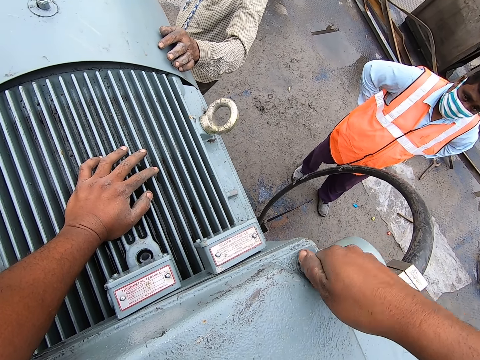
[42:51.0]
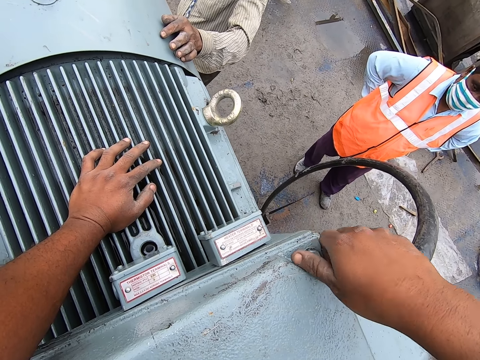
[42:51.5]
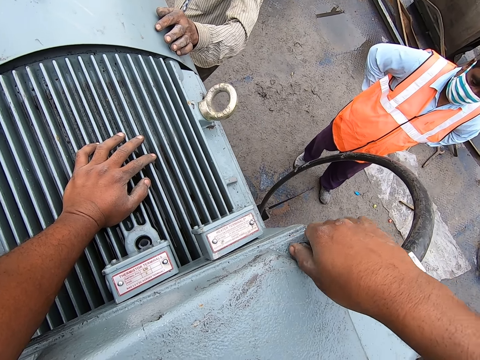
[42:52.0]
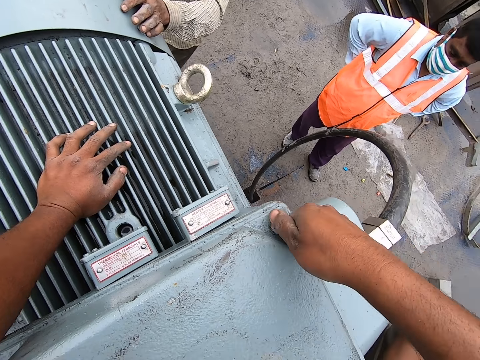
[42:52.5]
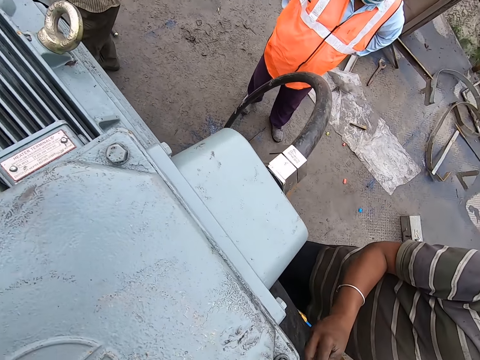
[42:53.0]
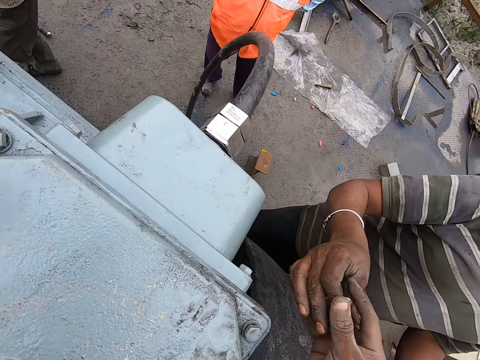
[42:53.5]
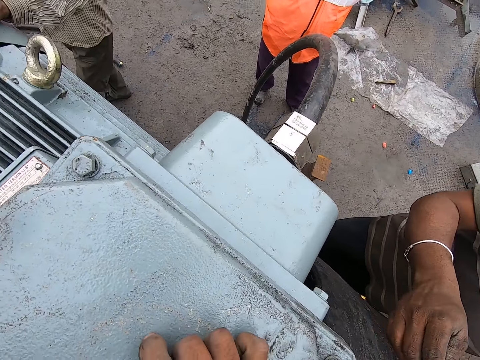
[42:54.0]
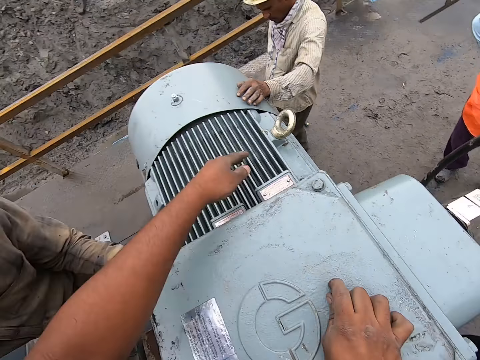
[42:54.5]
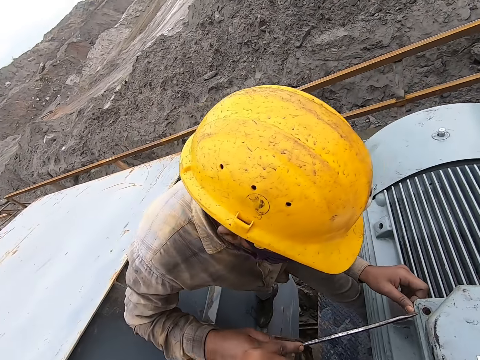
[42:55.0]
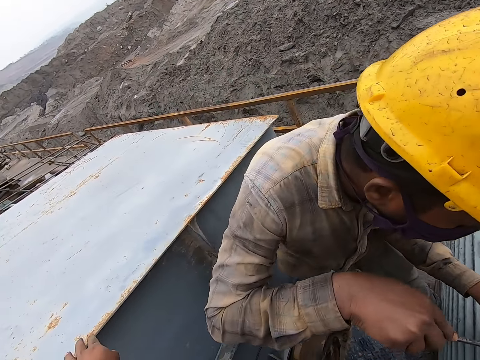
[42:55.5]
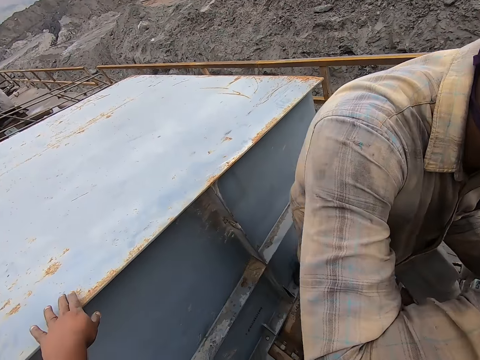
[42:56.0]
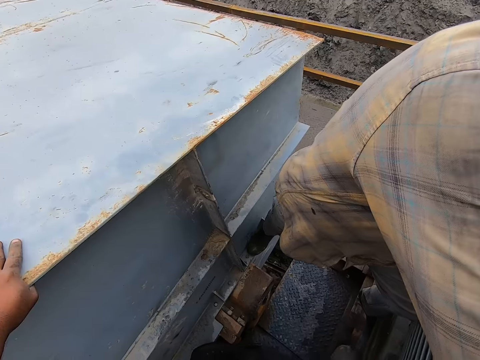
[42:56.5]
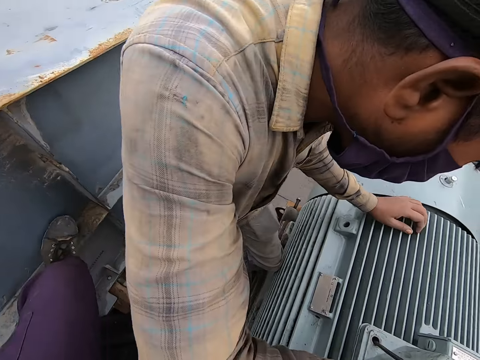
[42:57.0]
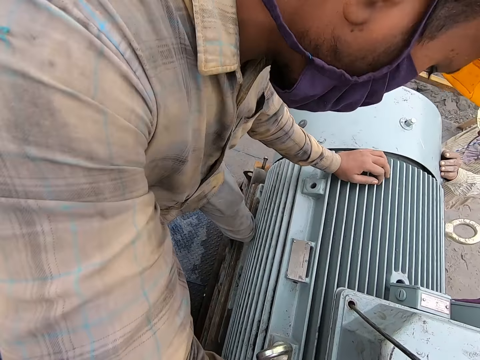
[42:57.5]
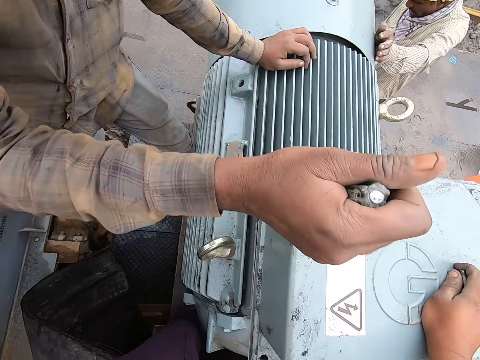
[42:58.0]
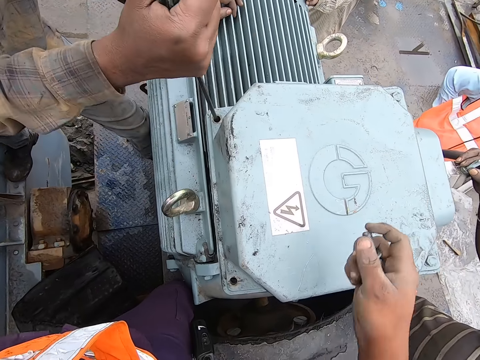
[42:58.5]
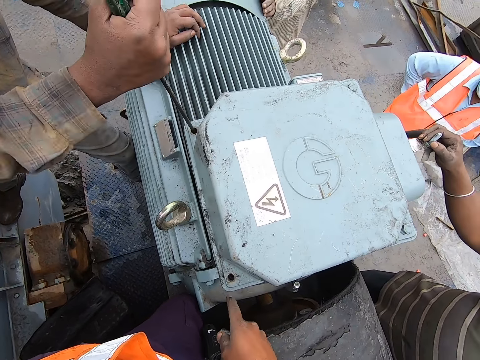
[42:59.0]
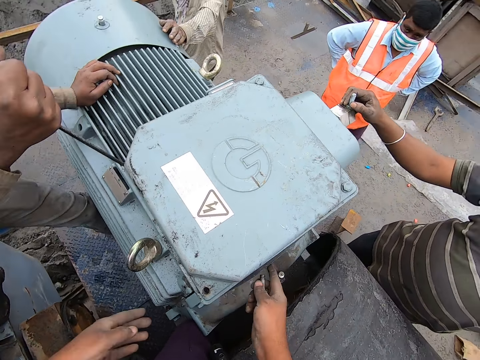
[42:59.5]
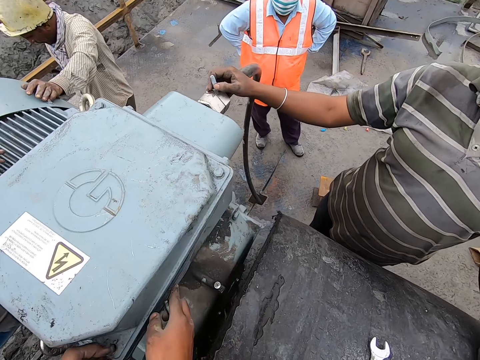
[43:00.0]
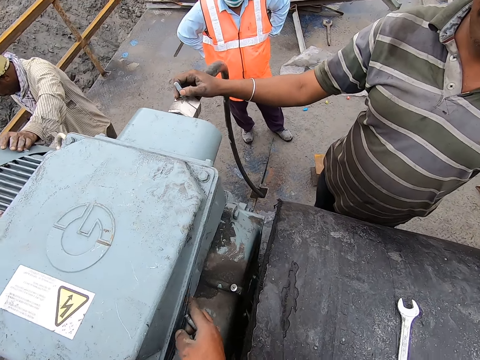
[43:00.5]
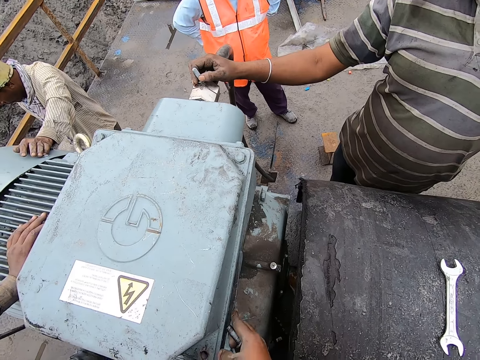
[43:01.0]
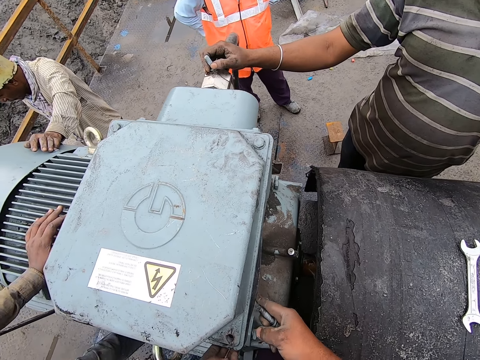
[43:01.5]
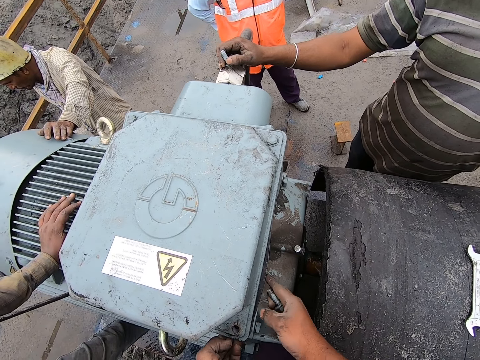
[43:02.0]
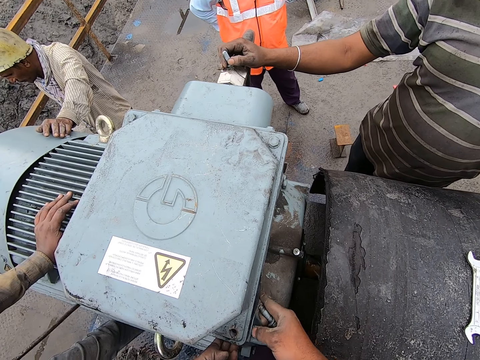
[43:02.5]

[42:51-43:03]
A man gives the camera wearer a bolt. The camera wearer touches the iron sheet with the left hand. Another man tightens the bolt. The camera wearer touches the square rubber between the metals.

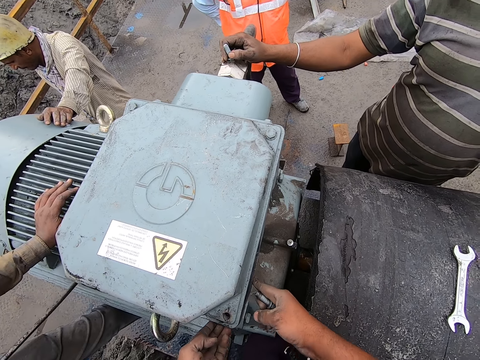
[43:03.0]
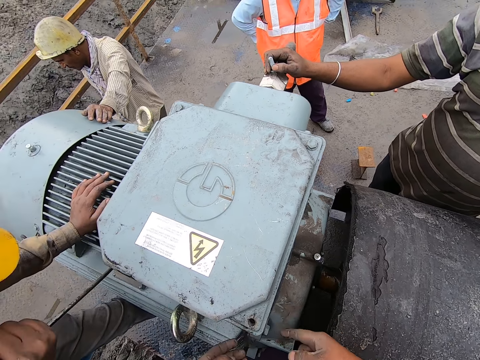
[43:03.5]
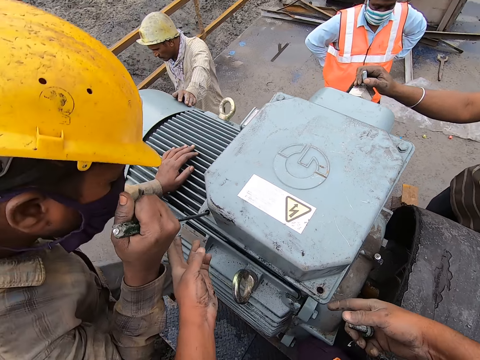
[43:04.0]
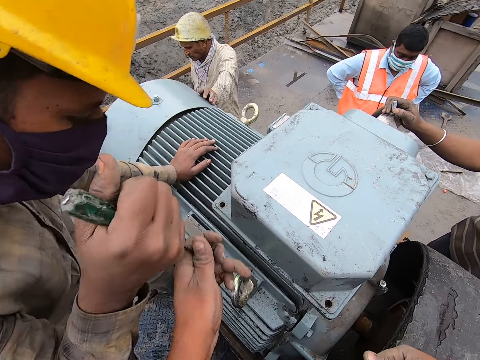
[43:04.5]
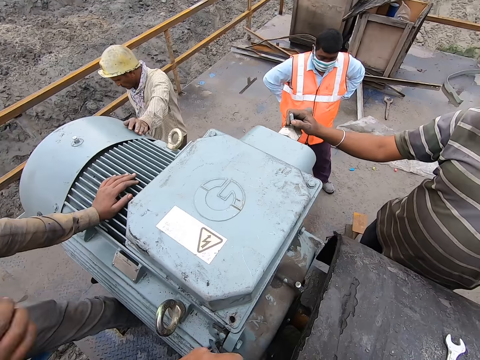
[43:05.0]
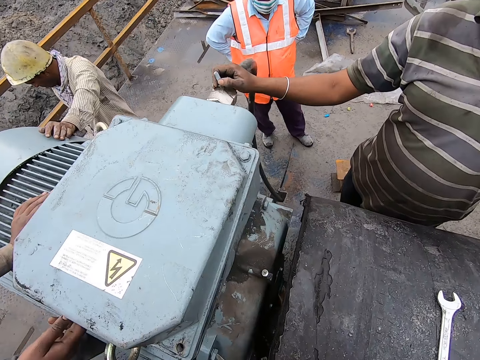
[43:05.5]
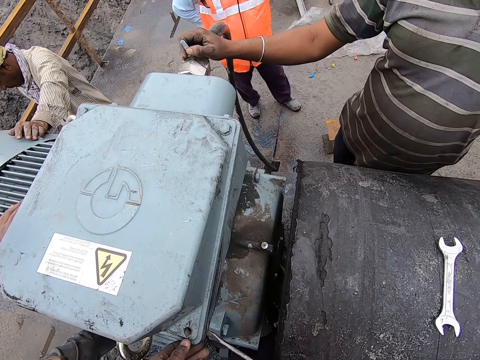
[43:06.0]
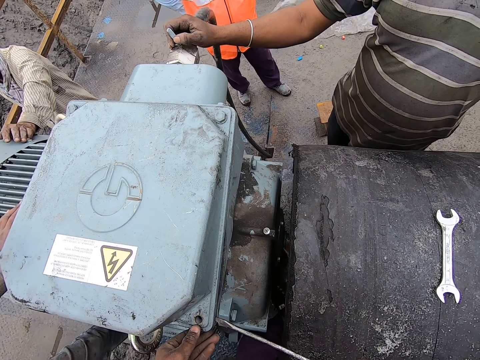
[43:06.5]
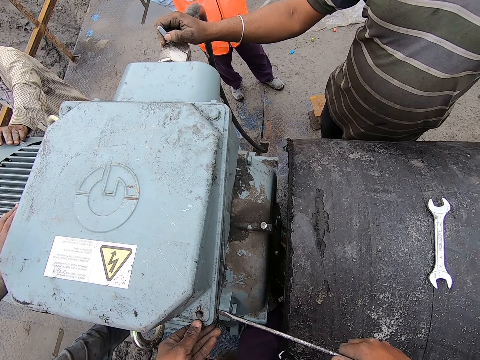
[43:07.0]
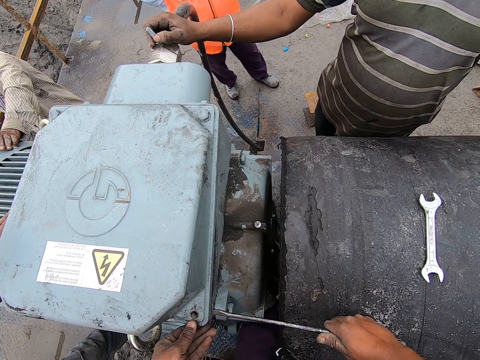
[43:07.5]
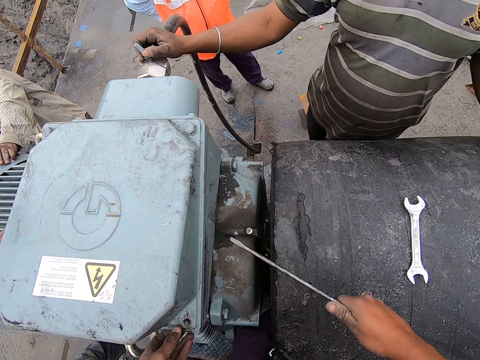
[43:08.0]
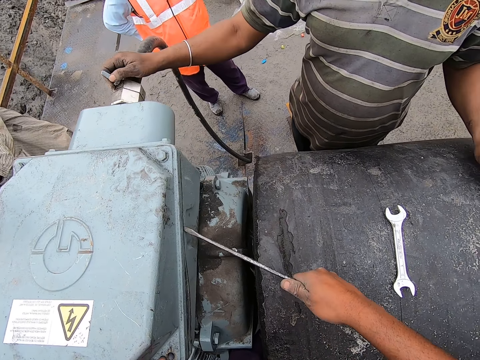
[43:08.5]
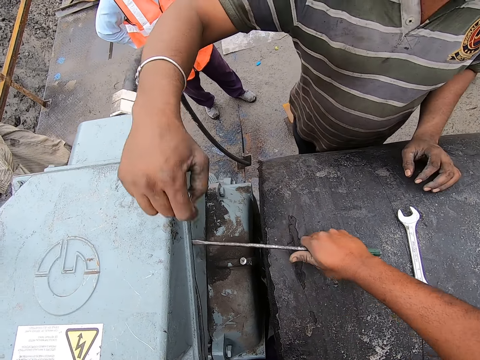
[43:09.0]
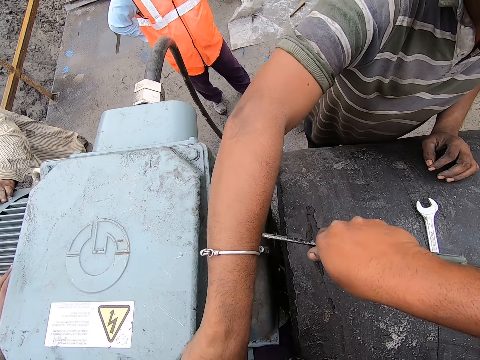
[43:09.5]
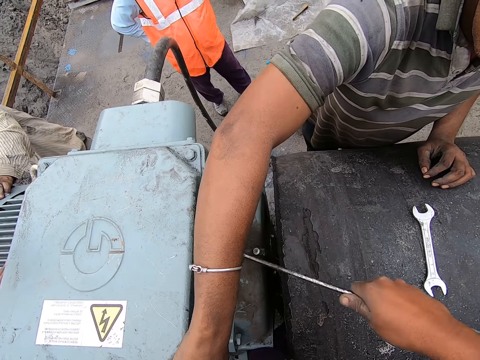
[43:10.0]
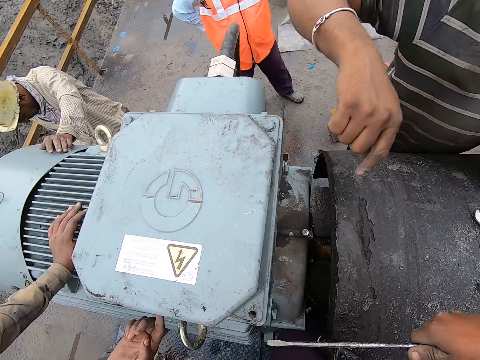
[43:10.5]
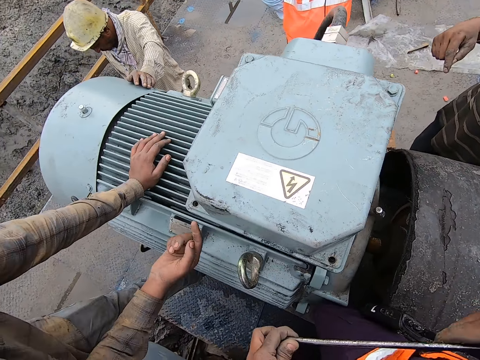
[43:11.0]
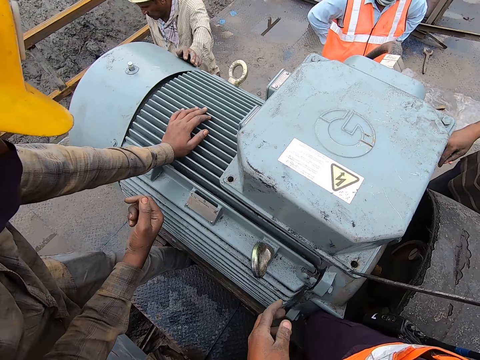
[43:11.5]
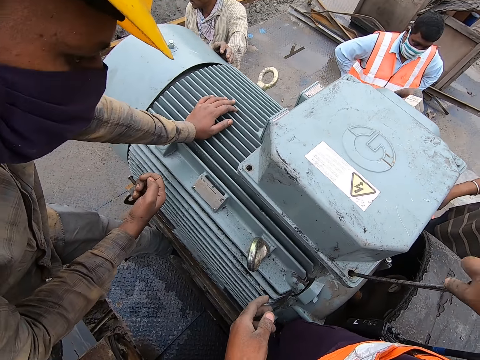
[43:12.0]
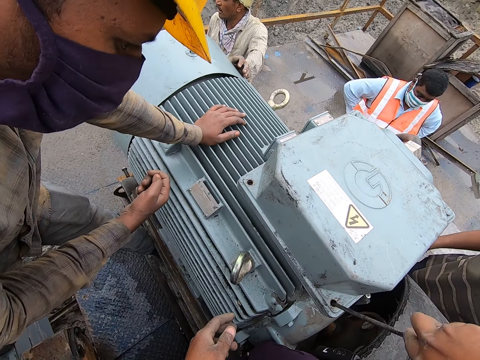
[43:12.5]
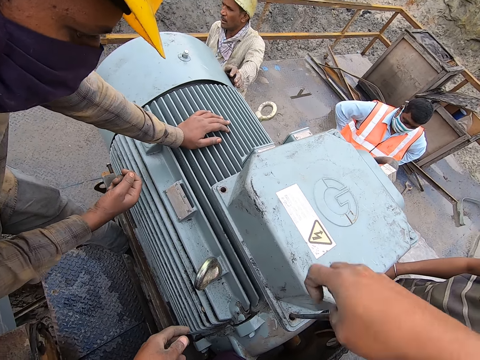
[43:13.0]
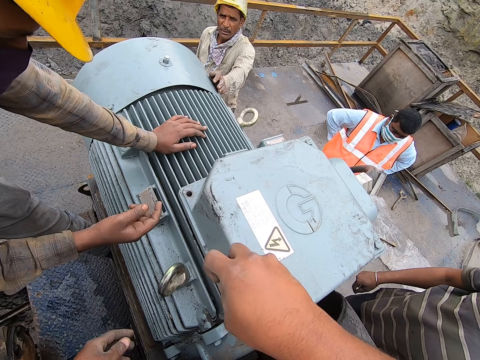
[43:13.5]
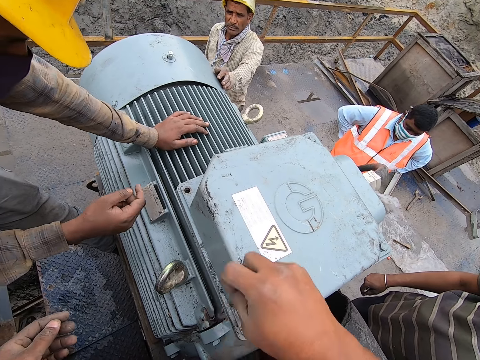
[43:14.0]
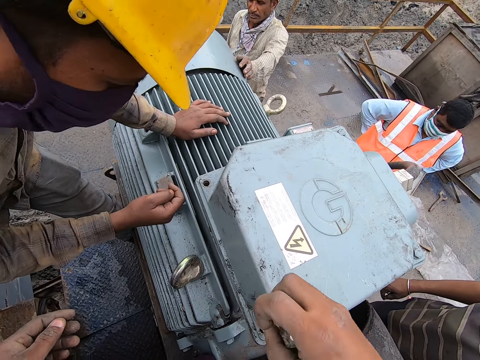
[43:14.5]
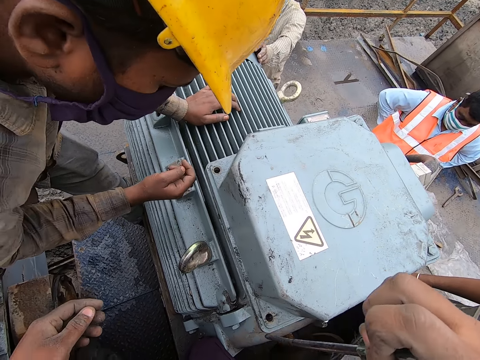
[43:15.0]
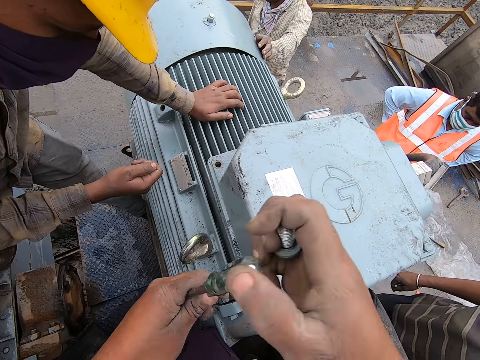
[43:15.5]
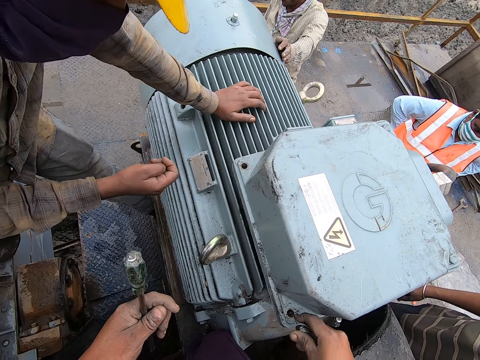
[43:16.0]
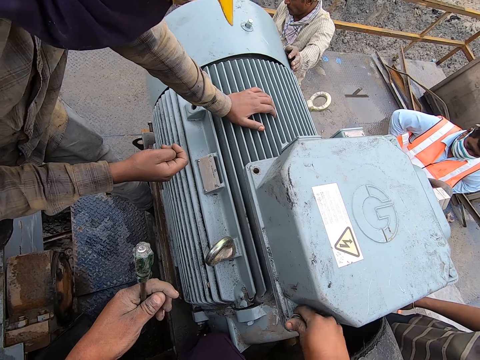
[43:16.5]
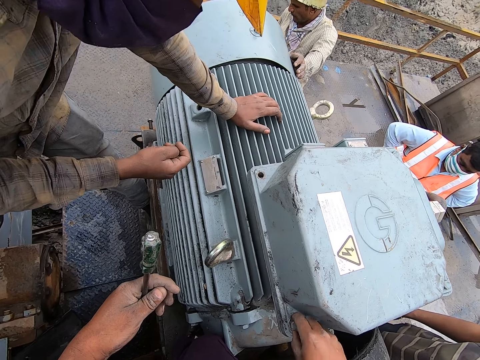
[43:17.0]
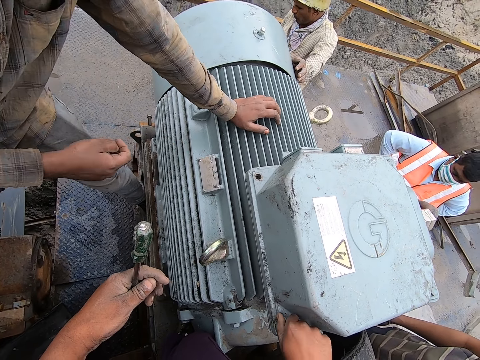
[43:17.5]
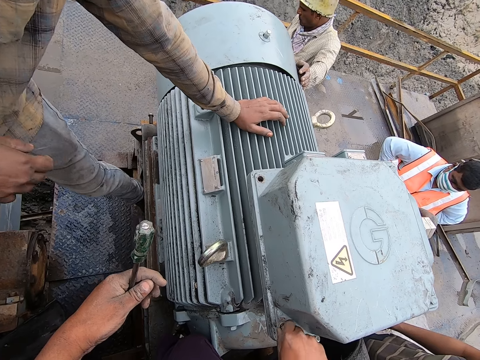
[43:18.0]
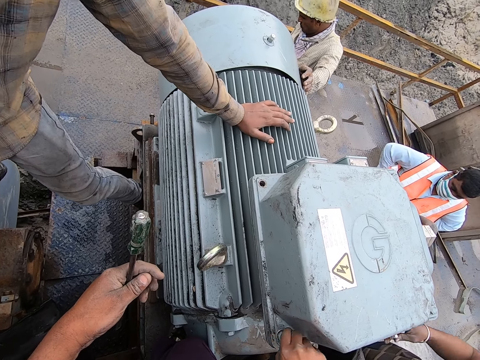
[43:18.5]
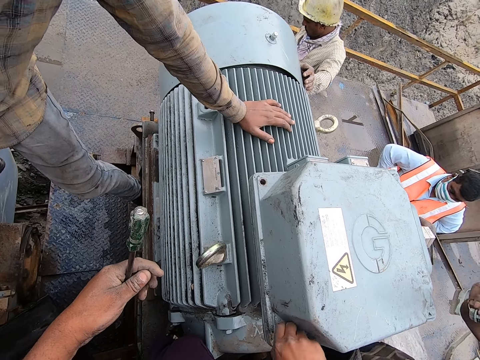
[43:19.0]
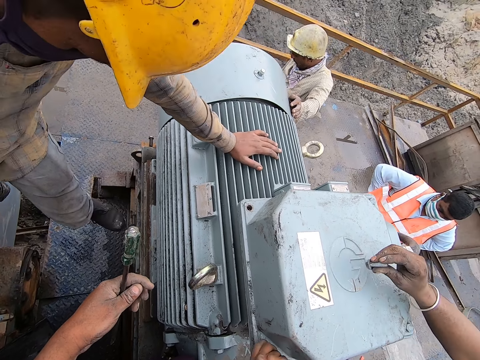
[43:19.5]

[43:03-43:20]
The camera wearer takes a screwdriver from a man. They adjust the rubber with the screwdriver. They test the machine tightness. They set the machine cover. They insert a bolt. They tighten the bolt with the right hand.
